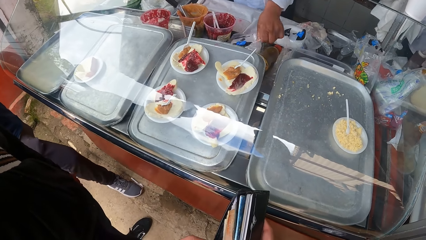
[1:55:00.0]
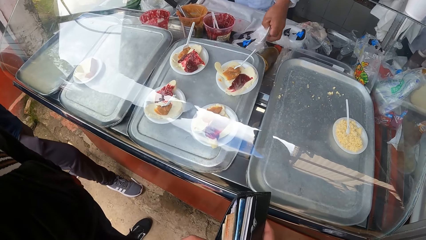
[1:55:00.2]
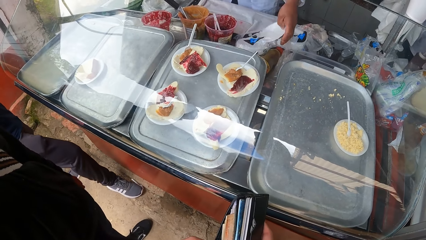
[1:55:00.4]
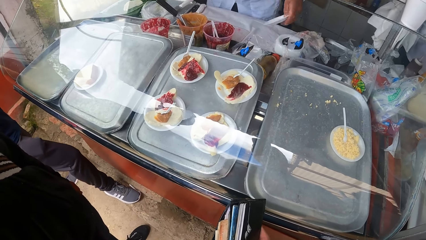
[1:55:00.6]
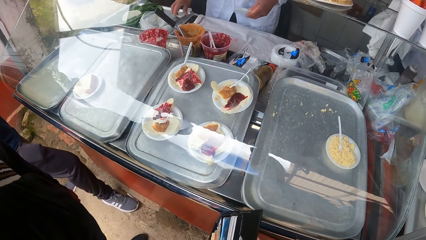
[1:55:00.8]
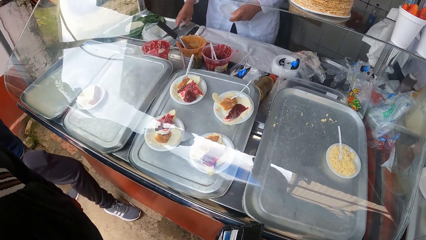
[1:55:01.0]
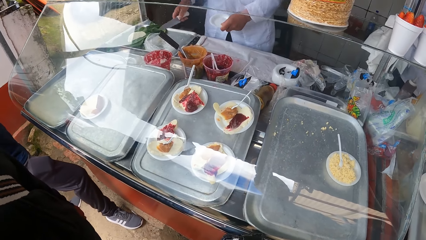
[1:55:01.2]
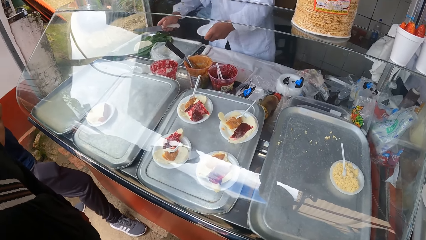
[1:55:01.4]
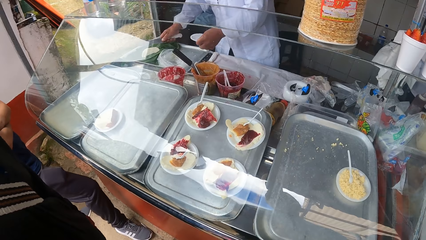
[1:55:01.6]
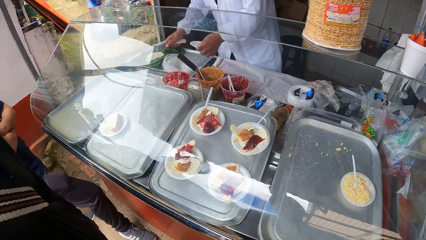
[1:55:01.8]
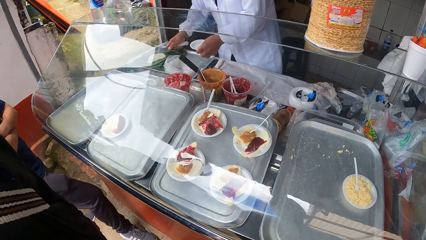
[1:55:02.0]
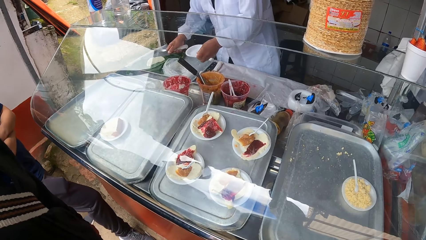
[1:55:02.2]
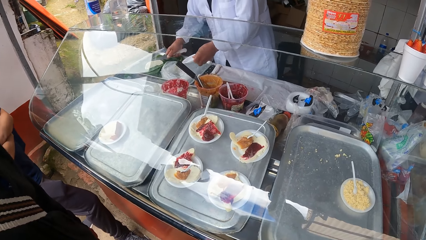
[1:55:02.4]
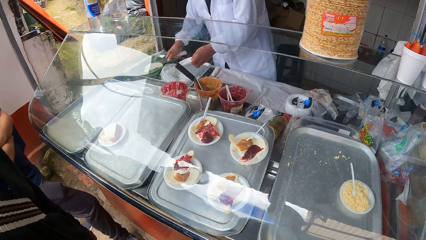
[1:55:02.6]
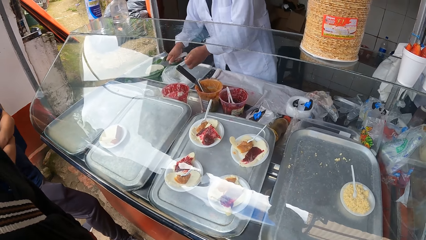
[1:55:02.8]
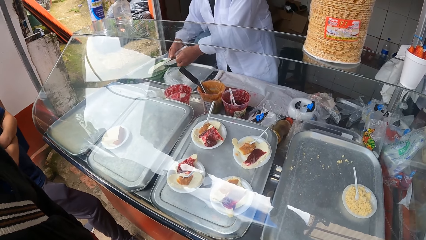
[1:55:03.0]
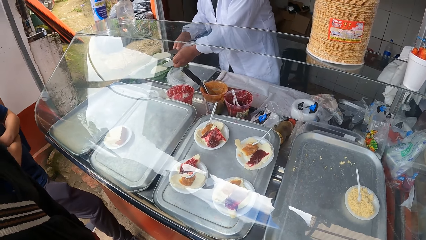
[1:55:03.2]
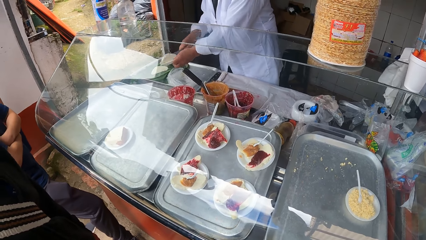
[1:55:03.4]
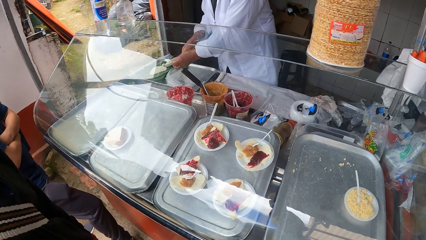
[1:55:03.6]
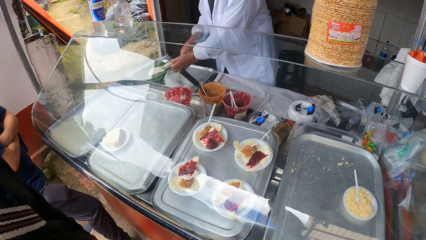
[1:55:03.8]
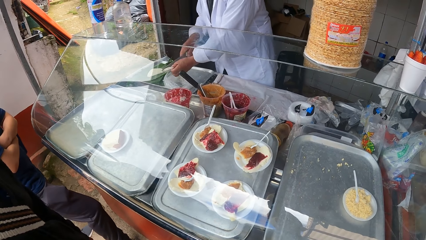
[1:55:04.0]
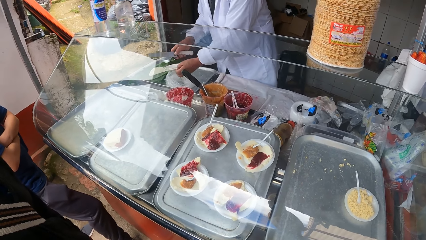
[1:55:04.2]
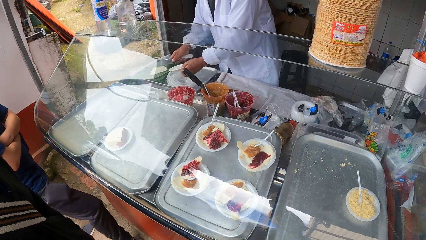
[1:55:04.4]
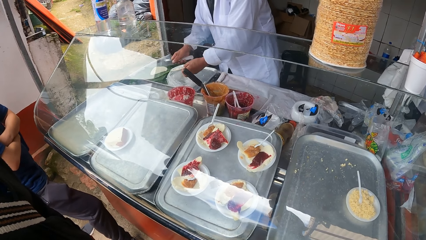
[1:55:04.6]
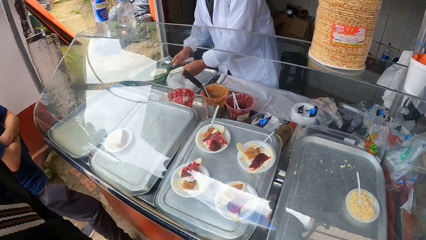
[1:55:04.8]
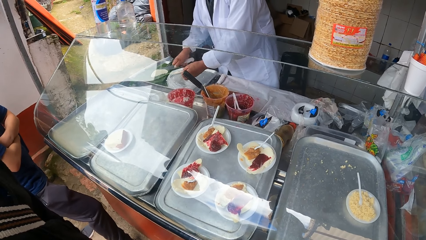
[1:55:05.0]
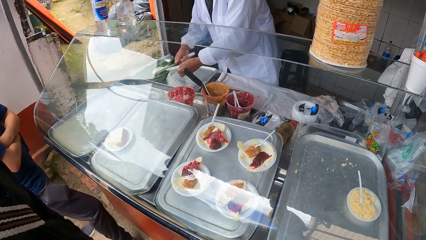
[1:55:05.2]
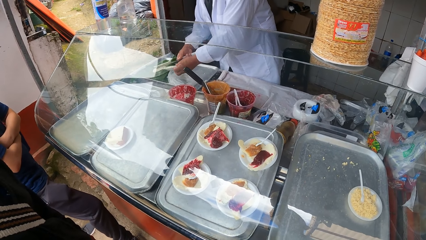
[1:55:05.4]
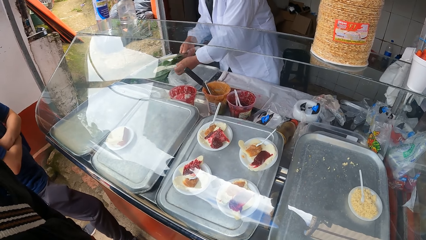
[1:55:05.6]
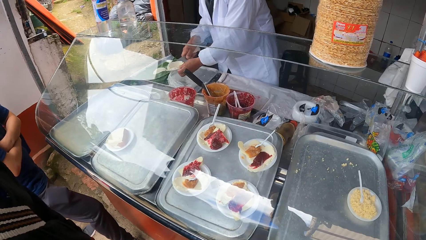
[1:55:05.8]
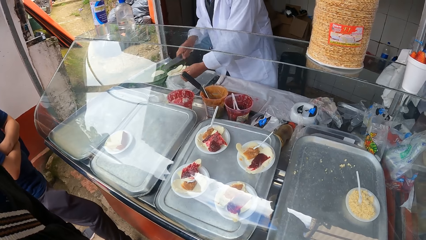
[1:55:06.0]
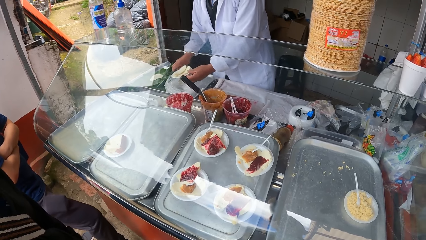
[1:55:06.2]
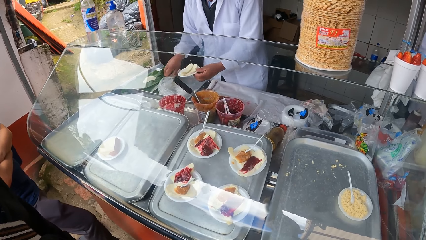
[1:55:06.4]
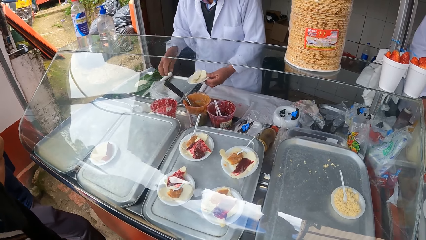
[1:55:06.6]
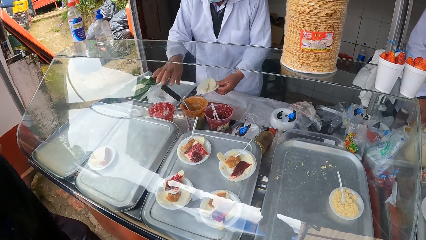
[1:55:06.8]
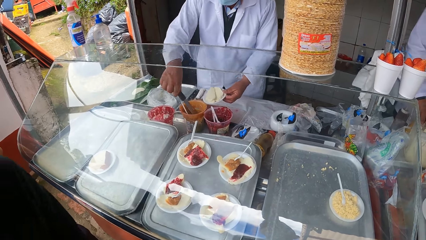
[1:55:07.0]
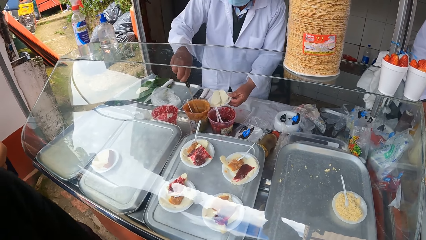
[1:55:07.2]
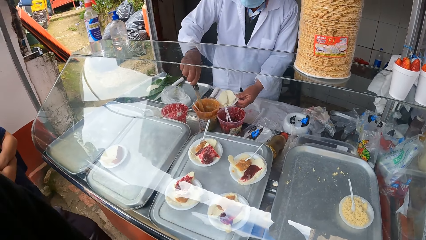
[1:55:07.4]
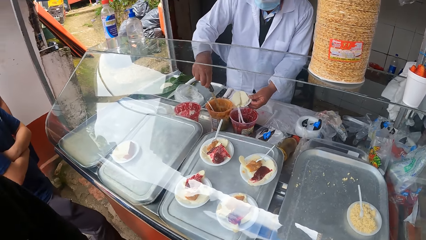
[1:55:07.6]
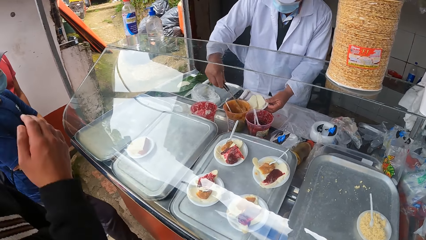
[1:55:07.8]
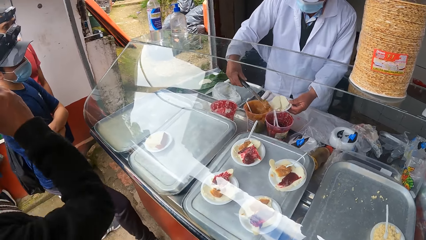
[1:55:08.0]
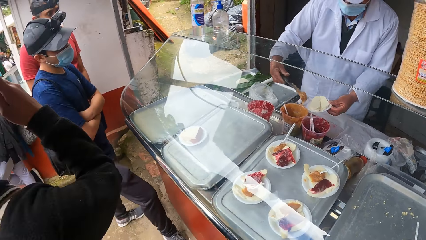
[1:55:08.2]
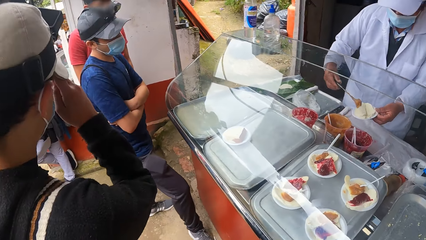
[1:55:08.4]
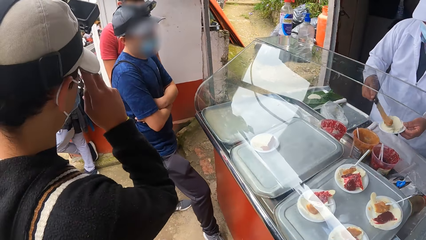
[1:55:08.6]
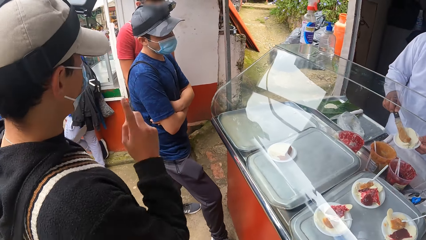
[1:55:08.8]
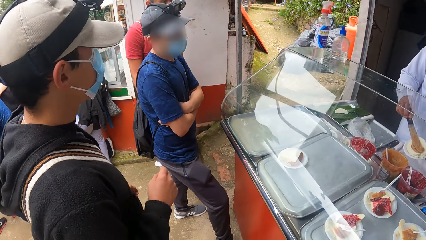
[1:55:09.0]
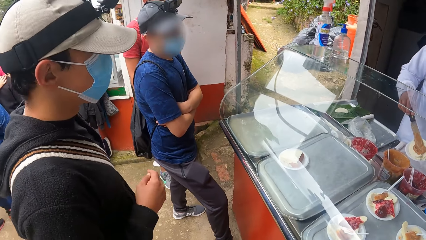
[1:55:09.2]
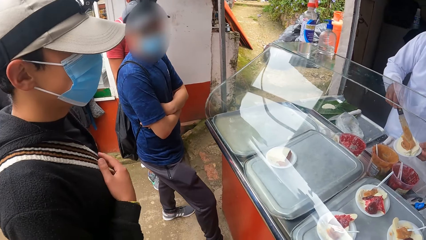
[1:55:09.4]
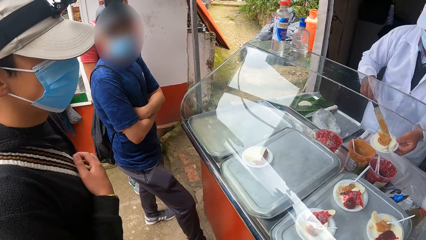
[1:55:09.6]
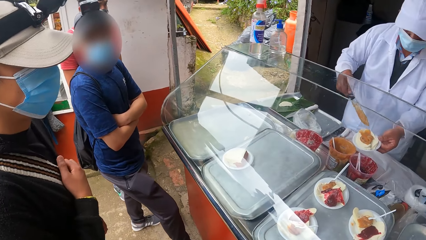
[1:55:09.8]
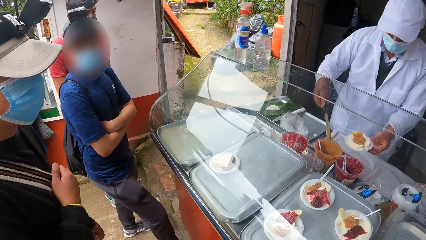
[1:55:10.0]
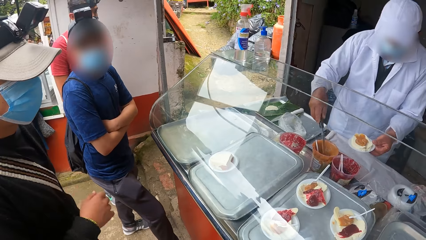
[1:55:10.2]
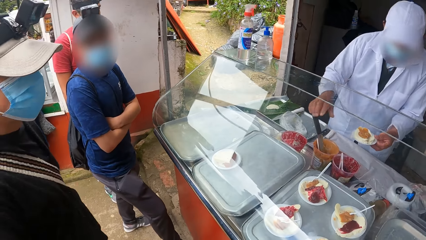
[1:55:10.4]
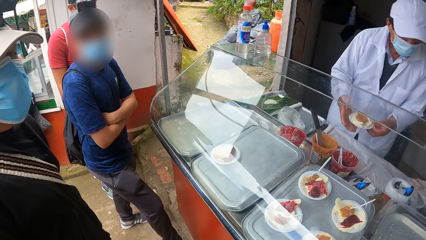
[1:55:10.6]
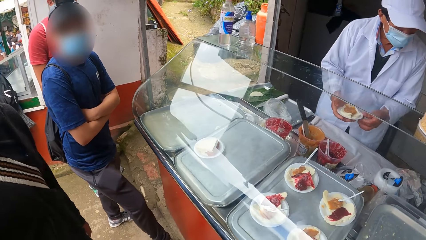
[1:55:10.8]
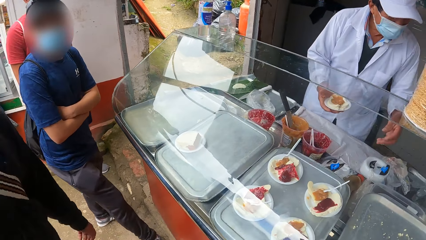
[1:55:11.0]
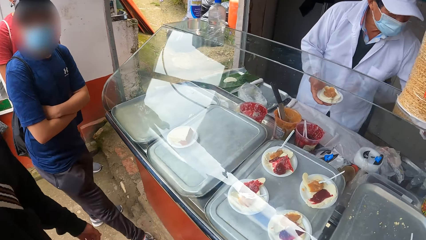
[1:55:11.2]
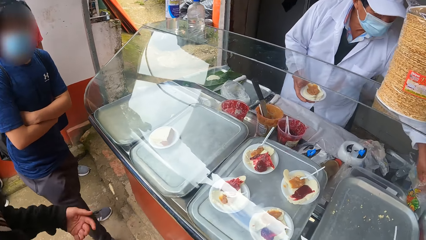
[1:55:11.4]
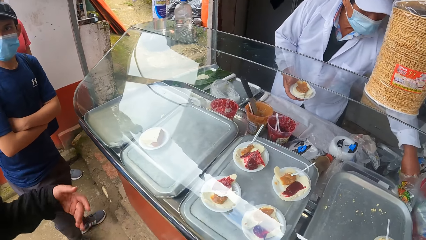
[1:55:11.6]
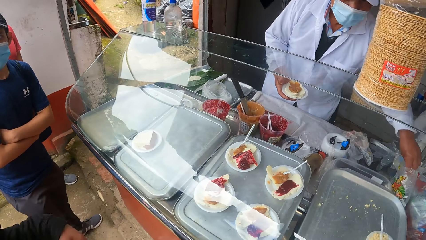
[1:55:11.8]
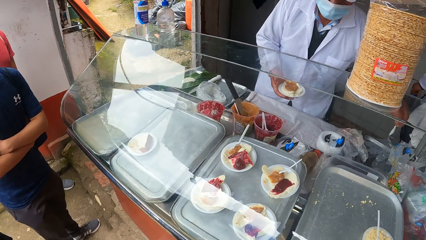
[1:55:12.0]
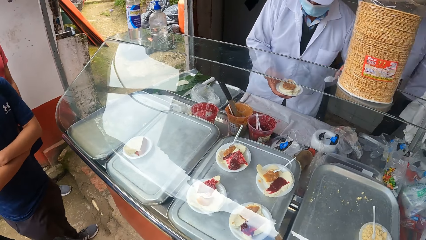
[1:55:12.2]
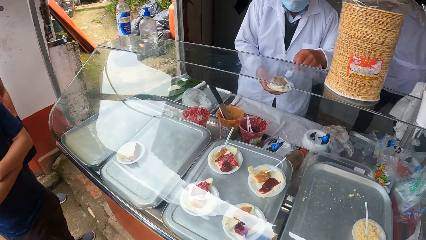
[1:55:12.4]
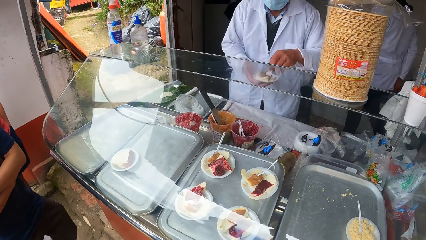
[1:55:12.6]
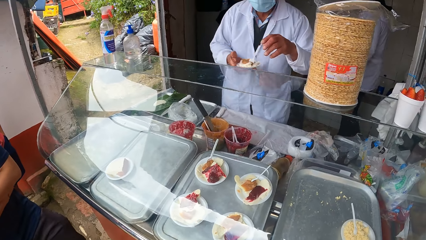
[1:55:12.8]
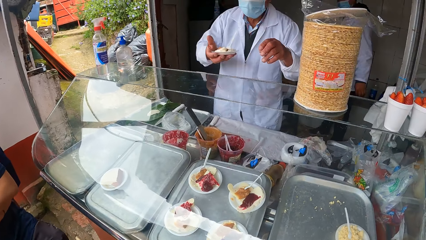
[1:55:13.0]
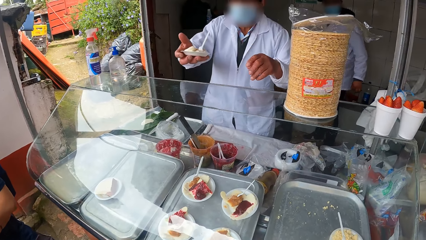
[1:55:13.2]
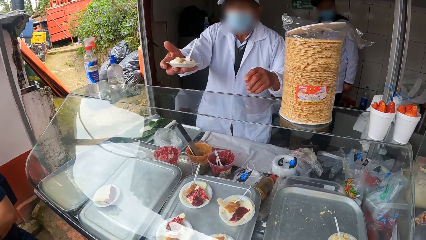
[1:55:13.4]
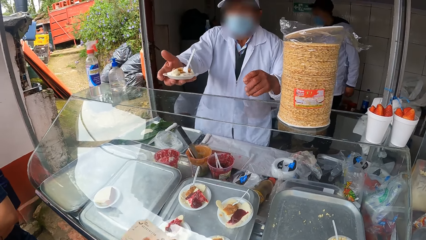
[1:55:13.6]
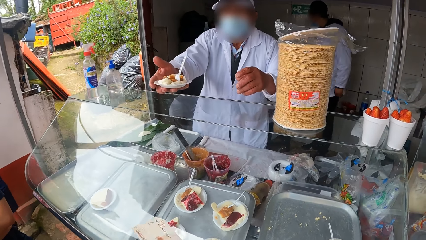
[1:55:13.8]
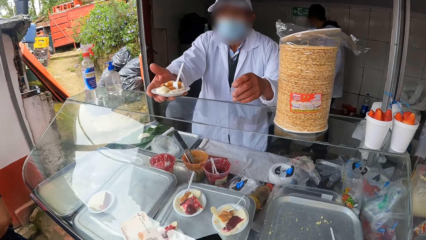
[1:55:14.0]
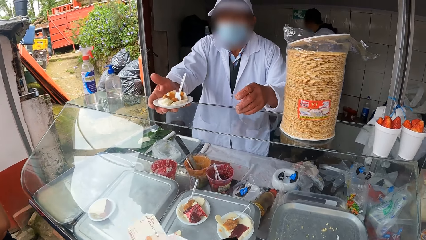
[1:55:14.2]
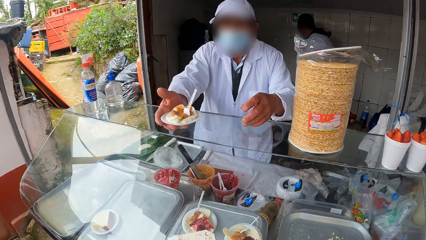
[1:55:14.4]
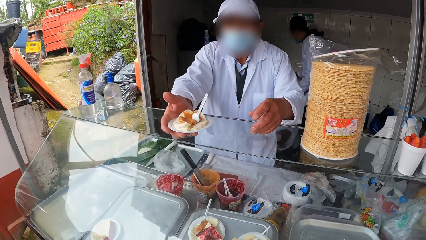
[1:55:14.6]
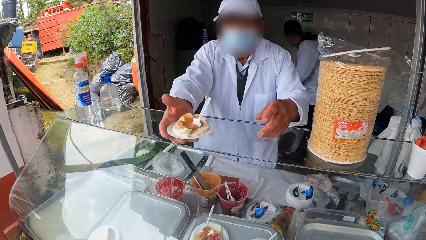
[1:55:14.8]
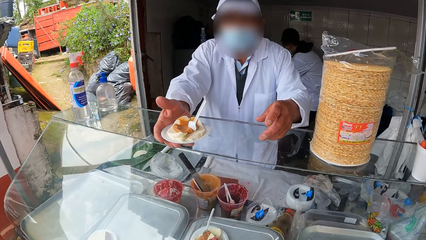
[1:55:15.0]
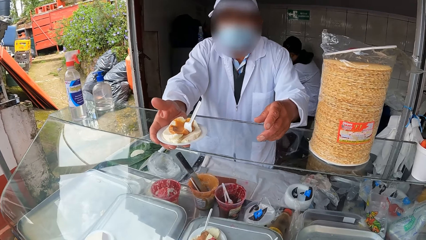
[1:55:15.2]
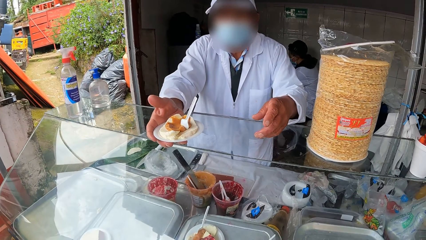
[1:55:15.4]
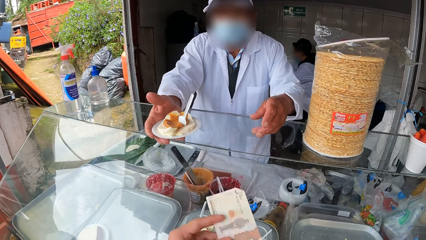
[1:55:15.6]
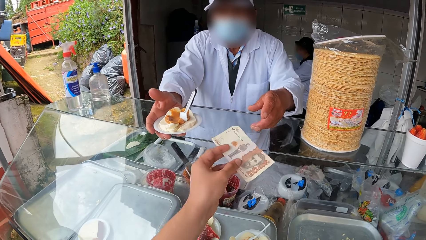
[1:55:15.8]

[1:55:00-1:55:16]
A man takes a paper plate in the food display glass with his left hand. The man takes a knife in the food display glass with his right hand. The man takes food from the food display glass with the knife in his right hand. The man puts the food in the knife in his right hand on the paper plate in his left hand. The man takes food from the food display glass with the knife in his right hand. The man puts the food in the knife in his right hand on the paper plate in his left hand. The man drops the knife in his right hand in the food display glass. Another man adjusts the facemask on his face with his right hand. The first man takes food from the food display glass with a spoon in his right hand. The man puts the food in the spoon in his right hand on the paper plate in his left hand. The camera wearer talks to a person and another person. The man drops the spoon in his right hand in the food display glass. The man passes the food in the paper plate in his left hand to his right hand. The man takes a plastic spoon from the food display glass with his left hand. The man puts the plastic spoon in his left hand in the food in the paper plate in his right hand. The camera wearer puts the spoon on the plate.
